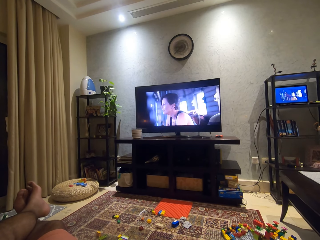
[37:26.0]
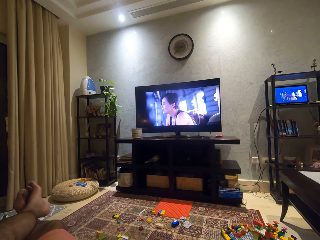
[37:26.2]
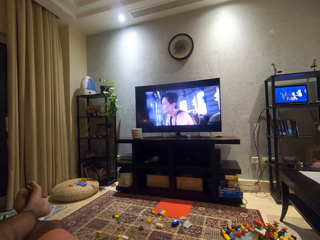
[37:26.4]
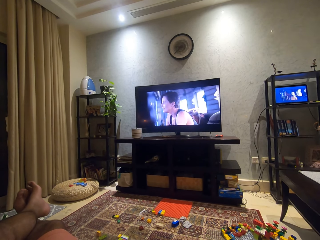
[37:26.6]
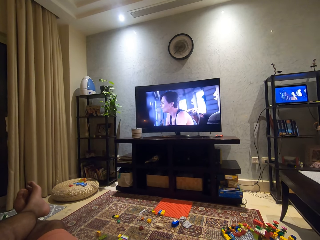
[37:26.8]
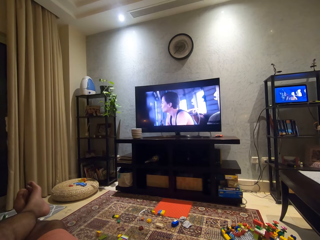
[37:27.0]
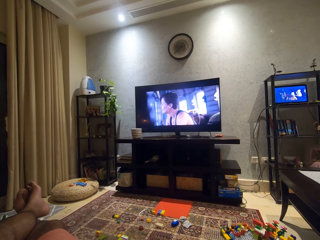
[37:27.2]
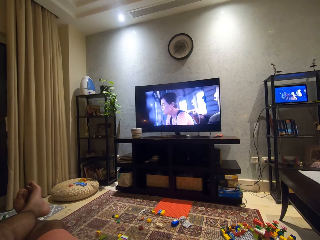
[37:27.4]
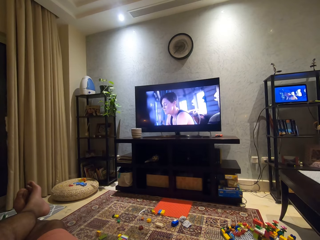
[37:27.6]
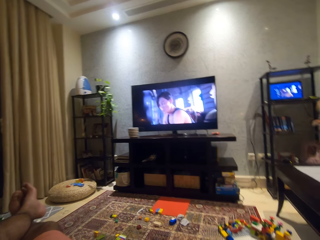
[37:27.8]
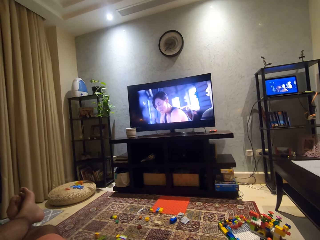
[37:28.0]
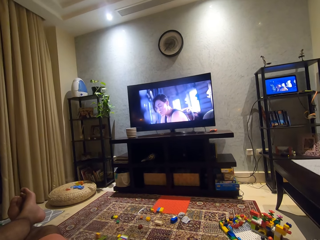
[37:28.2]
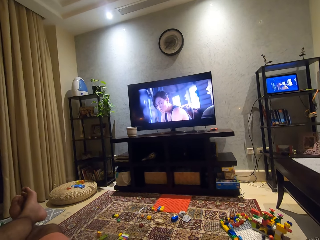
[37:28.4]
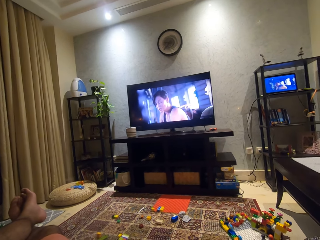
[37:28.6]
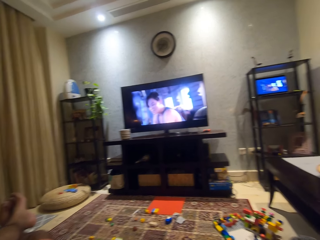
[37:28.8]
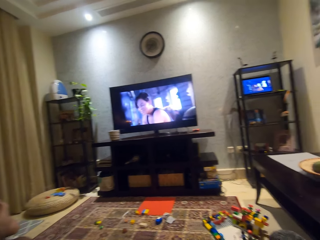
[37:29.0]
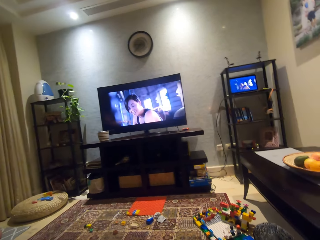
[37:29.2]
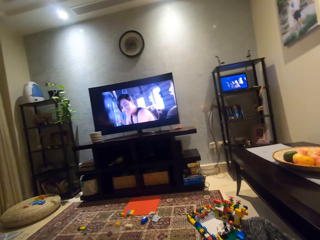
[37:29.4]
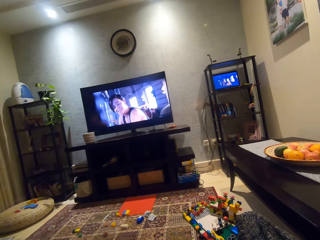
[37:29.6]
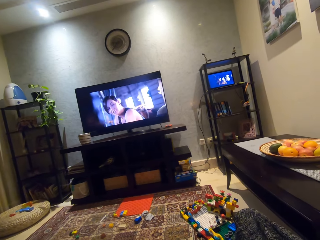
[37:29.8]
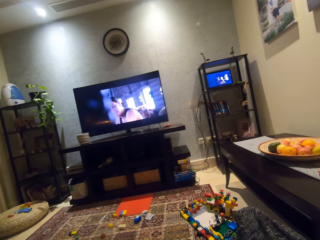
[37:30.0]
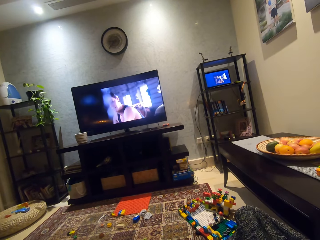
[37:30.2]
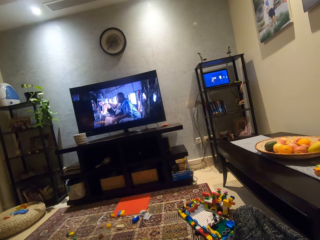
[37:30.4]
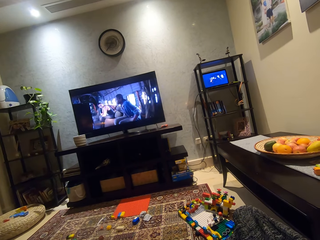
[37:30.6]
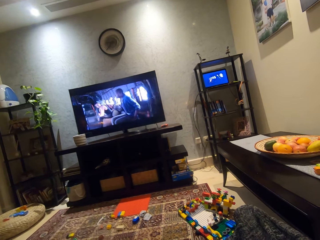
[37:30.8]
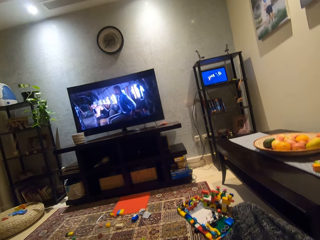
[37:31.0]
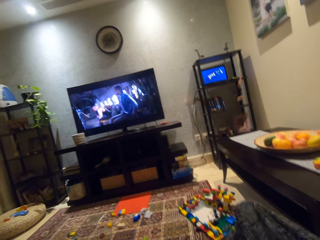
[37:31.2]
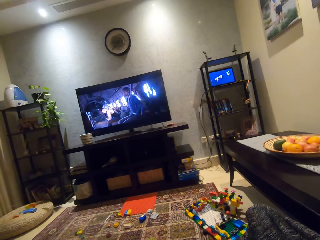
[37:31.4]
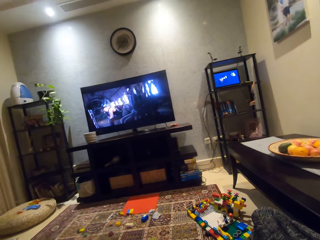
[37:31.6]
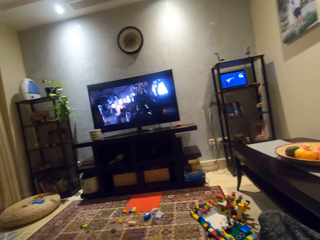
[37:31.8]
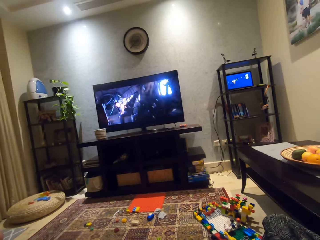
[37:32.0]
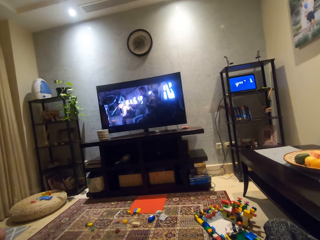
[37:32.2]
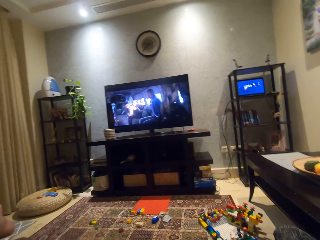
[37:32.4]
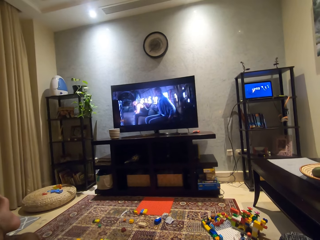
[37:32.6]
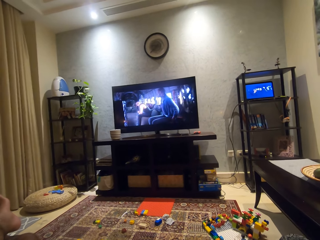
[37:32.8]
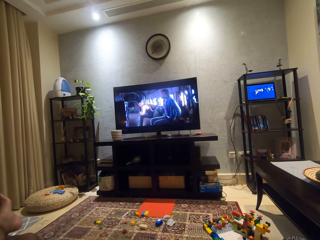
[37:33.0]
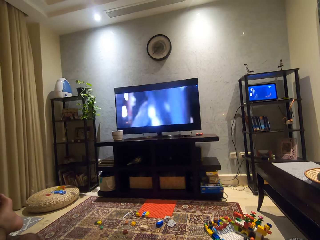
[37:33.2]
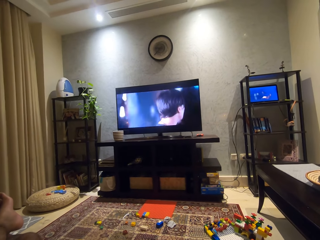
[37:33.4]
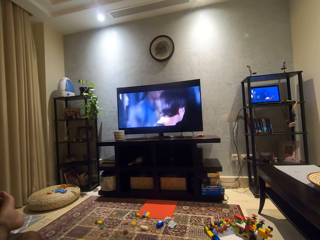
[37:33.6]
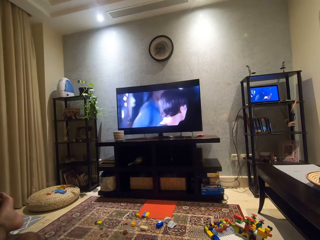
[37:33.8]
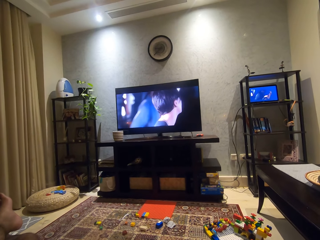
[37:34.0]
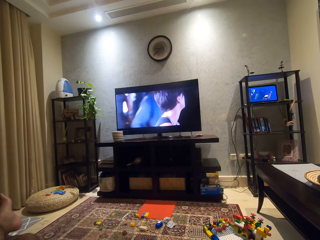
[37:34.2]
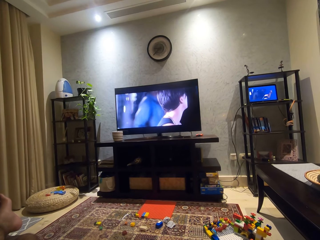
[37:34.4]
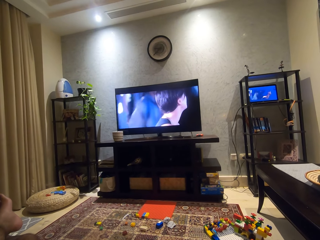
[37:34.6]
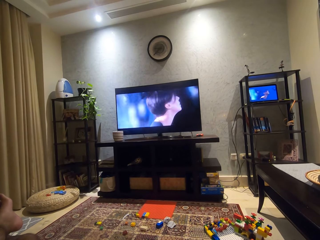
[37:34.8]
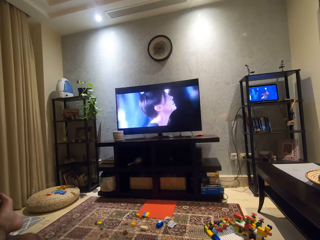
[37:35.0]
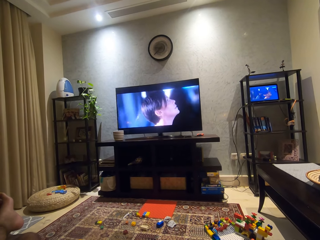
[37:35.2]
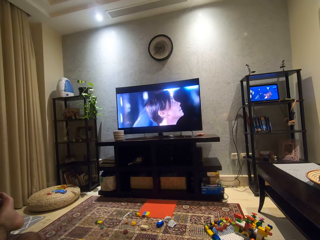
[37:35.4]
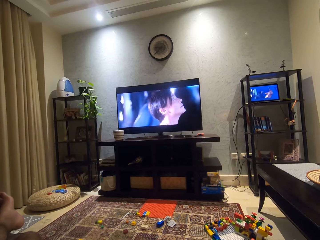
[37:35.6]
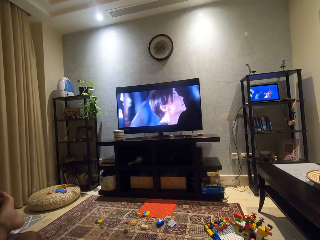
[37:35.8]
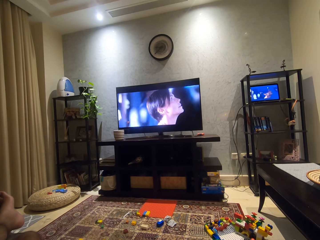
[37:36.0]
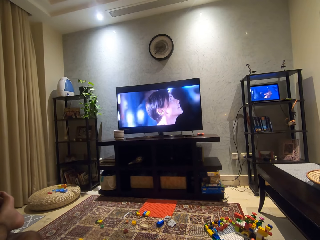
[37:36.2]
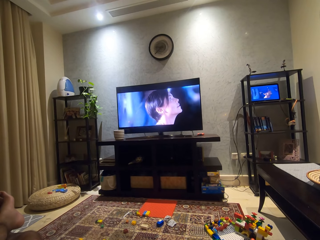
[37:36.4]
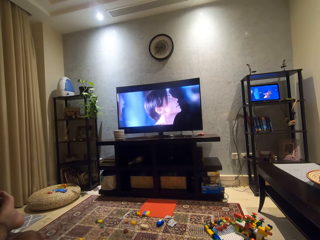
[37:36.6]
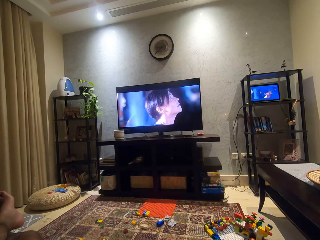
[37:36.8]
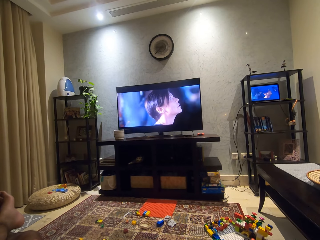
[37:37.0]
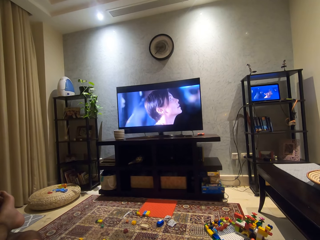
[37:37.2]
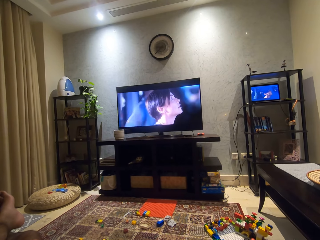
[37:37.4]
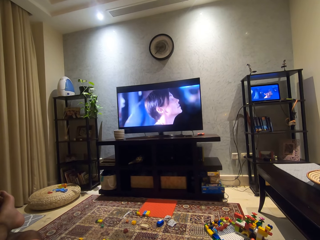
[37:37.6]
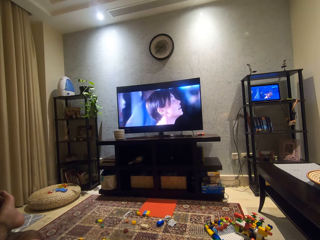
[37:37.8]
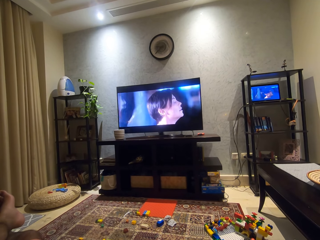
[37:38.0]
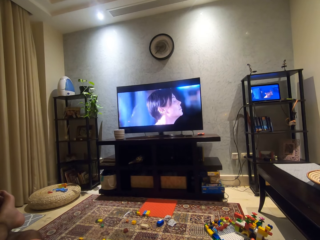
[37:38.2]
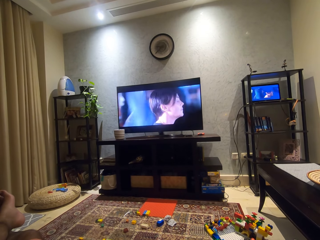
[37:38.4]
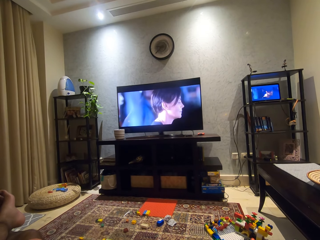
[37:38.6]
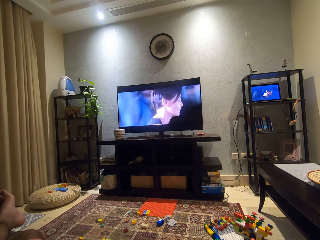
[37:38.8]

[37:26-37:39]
The camera wearer adjusts his camera. He watches the TV.

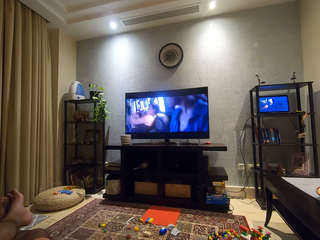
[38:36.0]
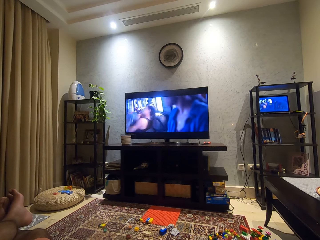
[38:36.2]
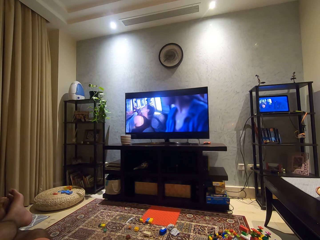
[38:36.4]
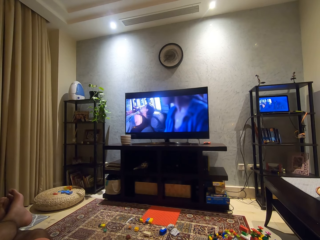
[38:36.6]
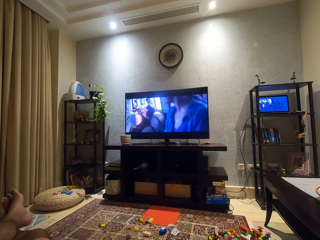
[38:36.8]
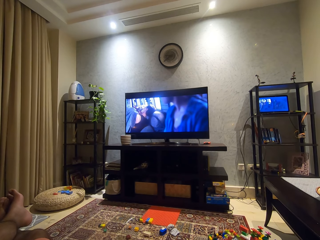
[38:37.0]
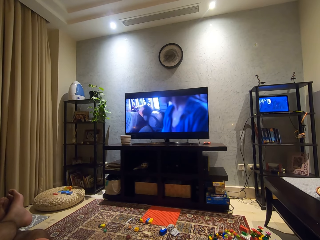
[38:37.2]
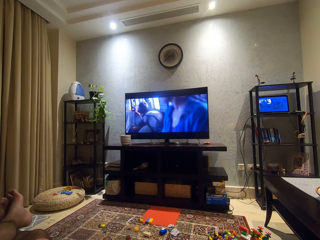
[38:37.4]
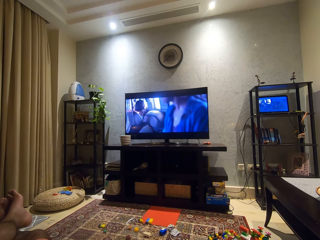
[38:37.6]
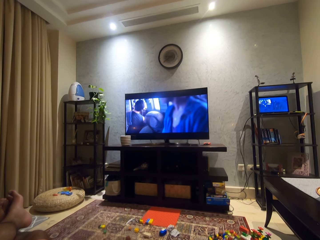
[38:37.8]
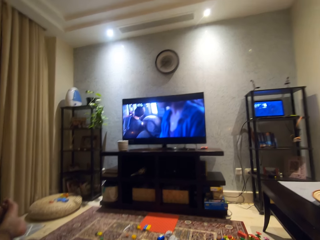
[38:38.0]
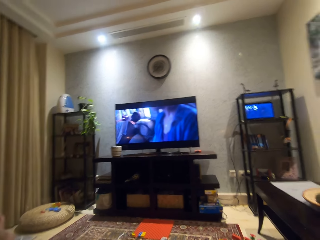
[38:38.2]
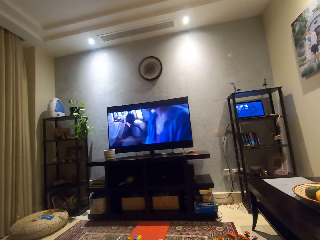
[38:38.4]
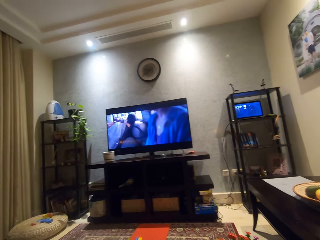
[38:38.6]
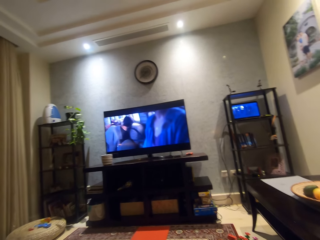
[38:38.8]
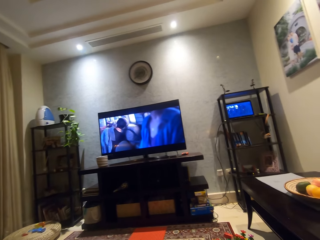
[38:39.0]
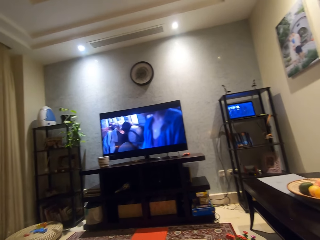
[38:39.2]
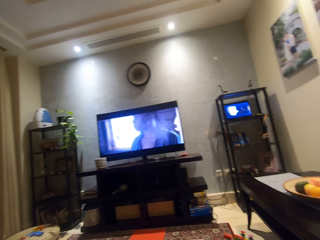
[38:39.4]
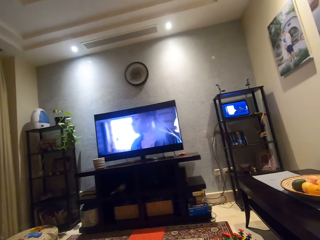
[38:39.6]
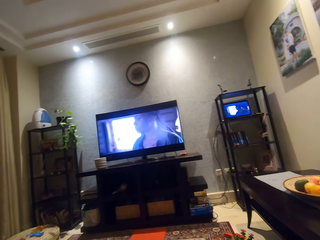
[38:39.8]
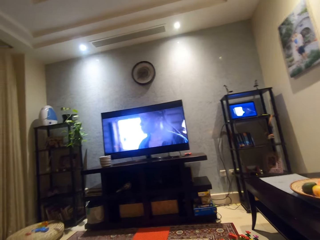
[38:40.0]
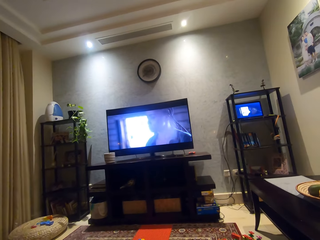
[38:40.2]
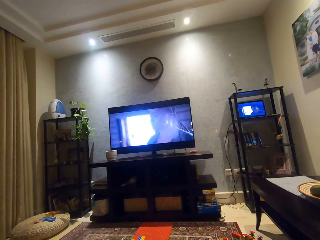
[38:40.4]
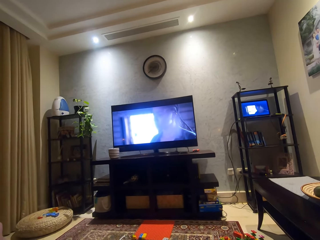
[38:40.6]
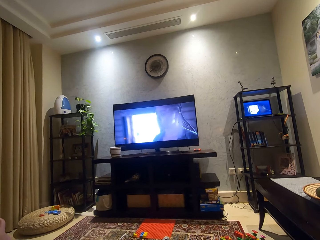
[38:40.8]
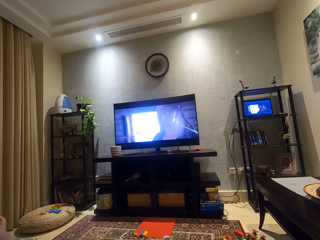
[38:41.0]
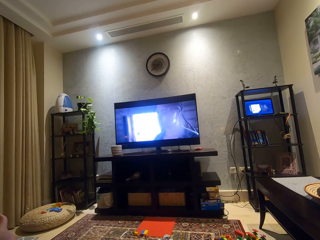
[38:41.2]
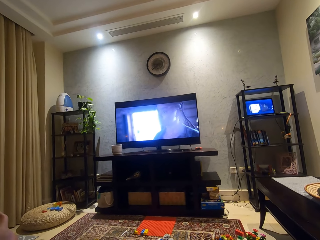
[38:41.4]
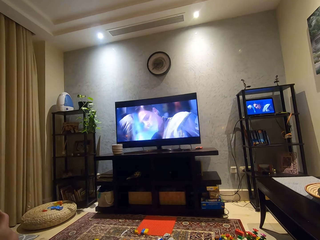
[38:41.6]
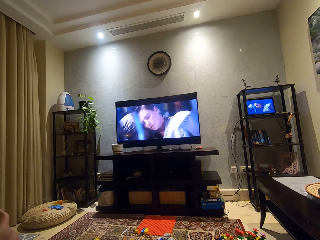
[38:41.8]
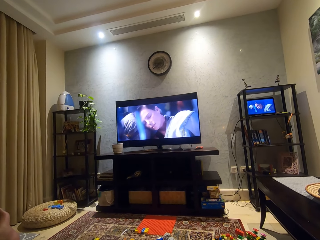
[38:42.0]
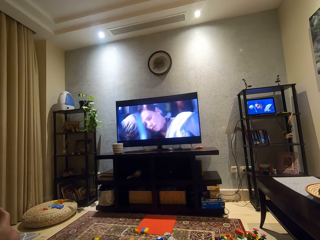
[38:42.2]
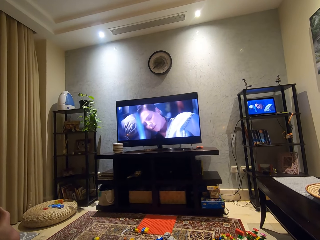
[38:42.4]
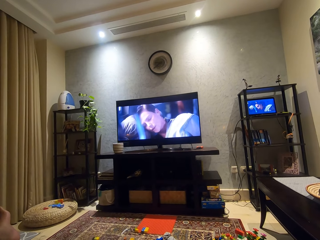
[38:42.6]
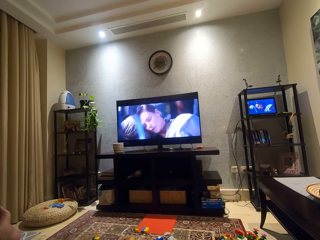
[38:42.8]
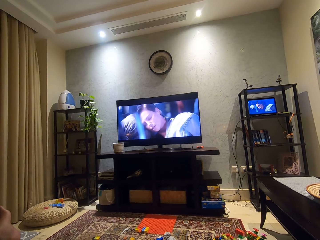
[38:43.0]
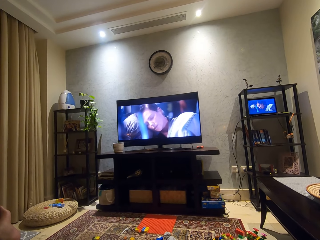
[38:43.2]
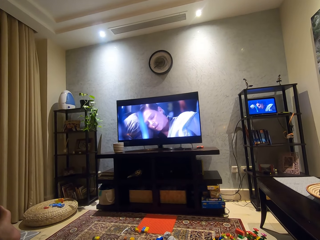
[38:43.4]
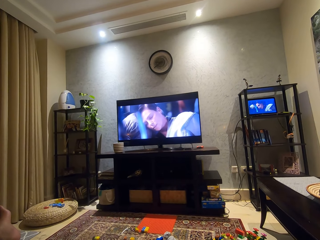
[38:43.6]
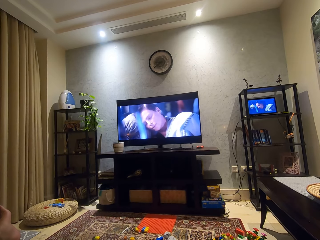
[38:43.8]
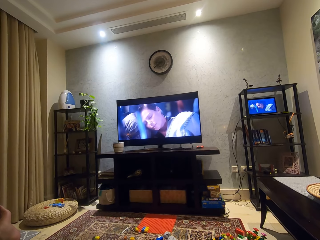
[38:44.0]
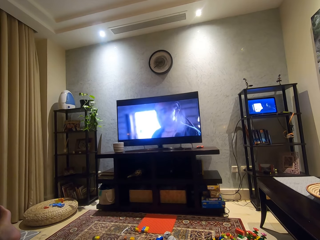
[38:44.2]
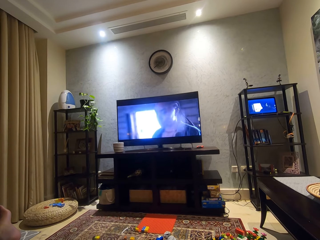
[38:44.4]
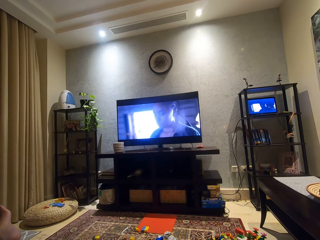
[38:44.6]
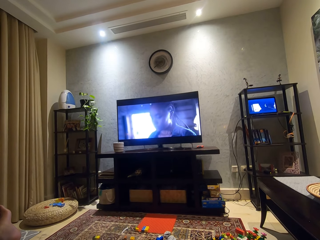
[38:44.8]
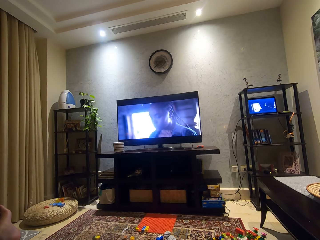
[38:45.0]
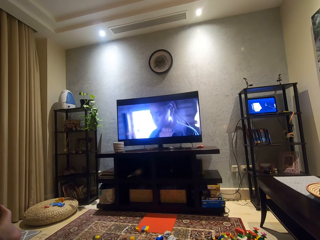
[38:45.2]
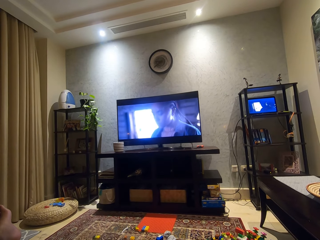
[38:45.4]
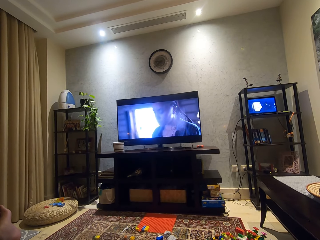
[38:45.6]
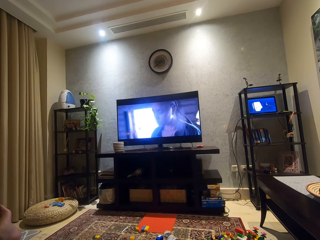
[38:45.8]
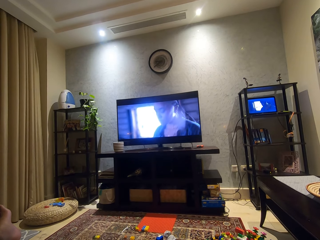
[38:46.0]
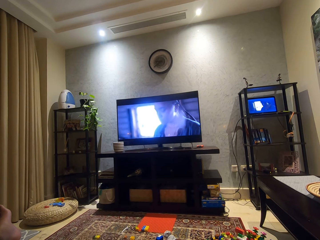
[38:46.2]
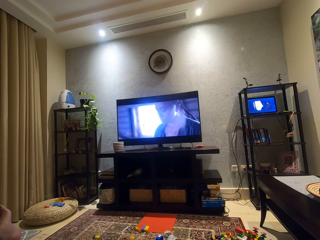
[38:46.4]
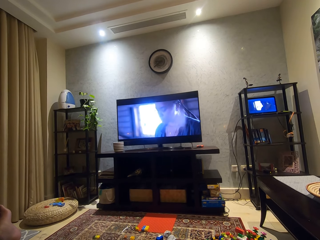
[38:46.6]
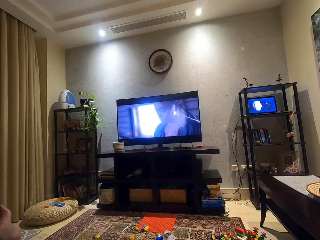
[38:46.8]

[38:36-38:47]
The camera wearer adjusts his camera. He watches the TV.
